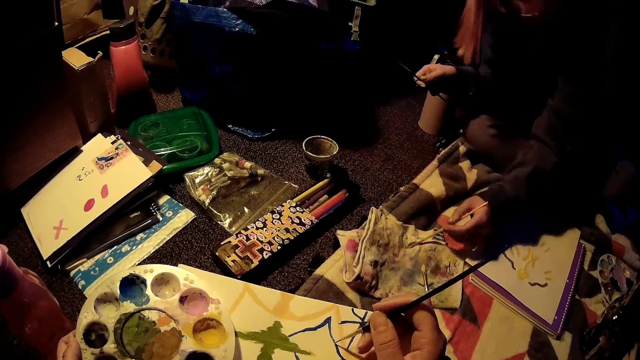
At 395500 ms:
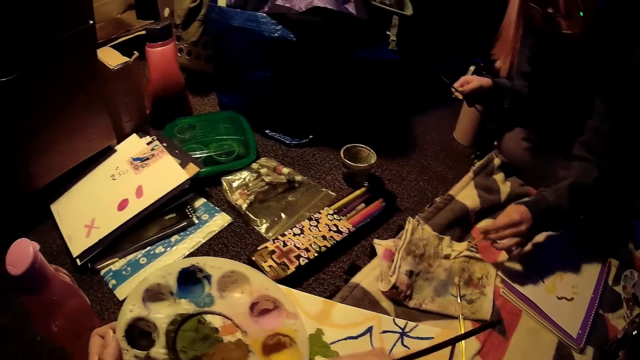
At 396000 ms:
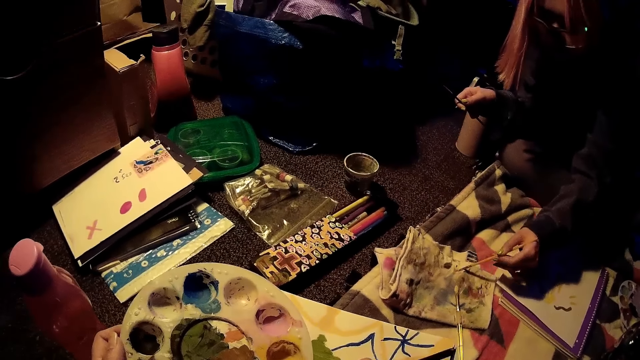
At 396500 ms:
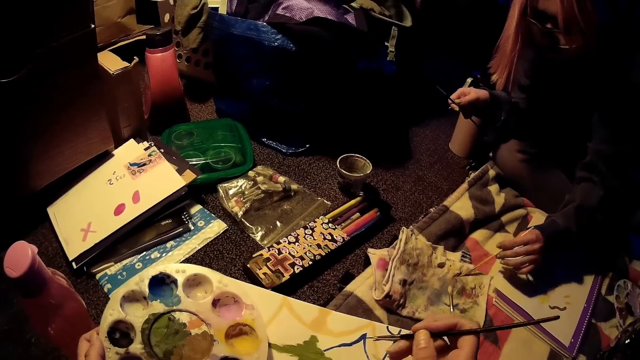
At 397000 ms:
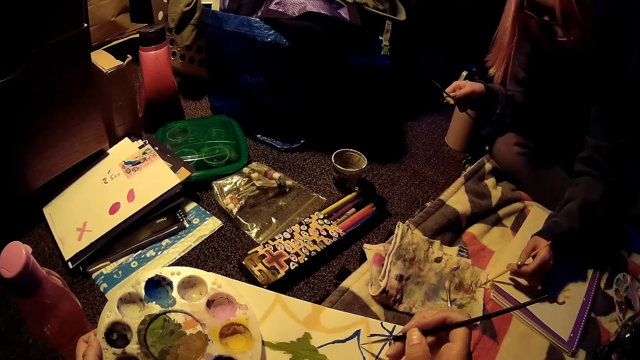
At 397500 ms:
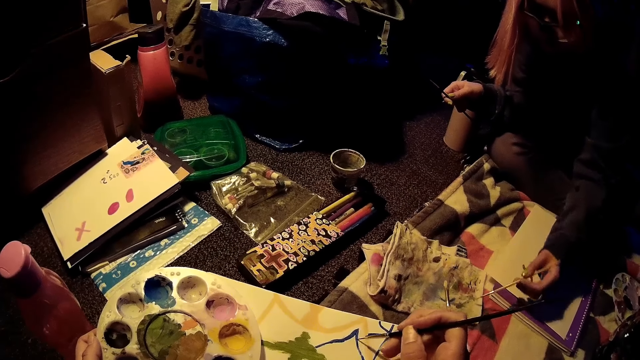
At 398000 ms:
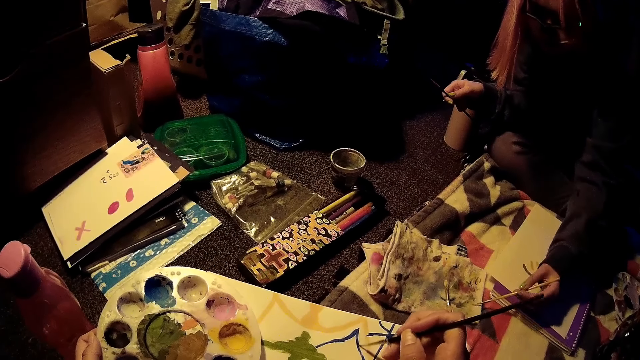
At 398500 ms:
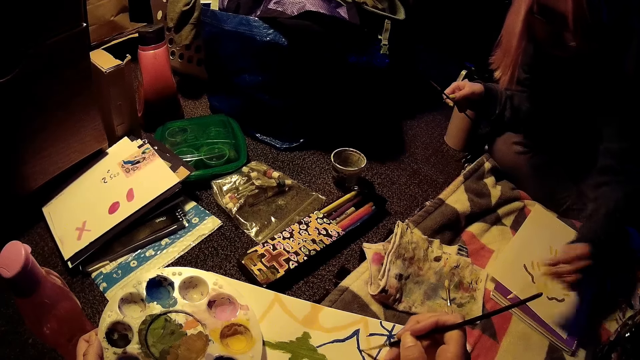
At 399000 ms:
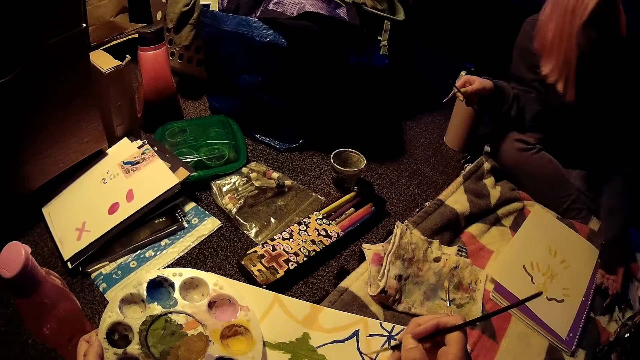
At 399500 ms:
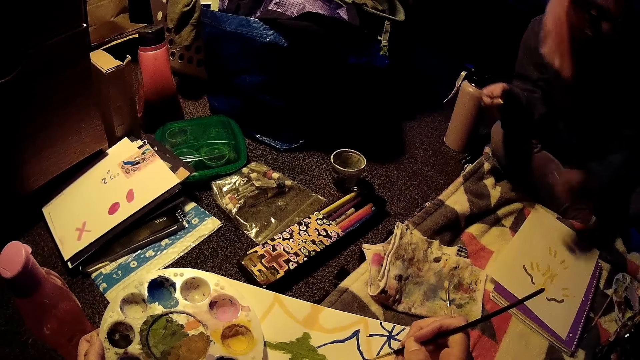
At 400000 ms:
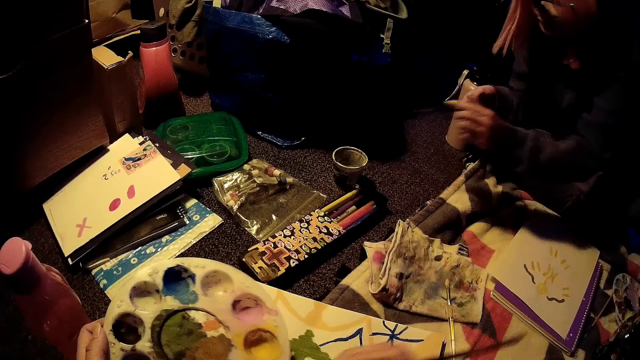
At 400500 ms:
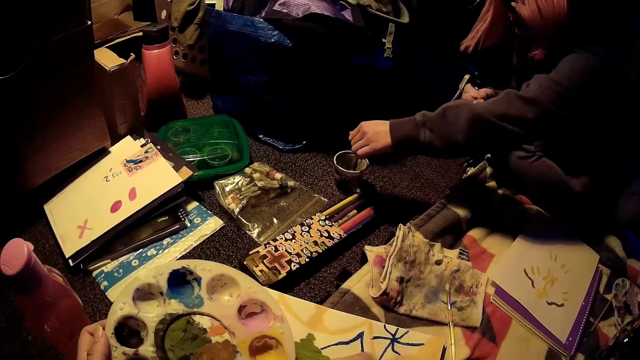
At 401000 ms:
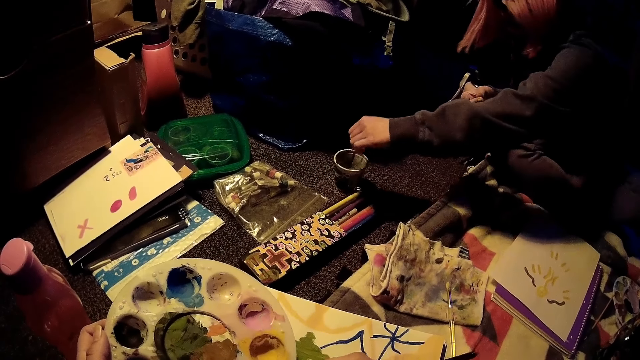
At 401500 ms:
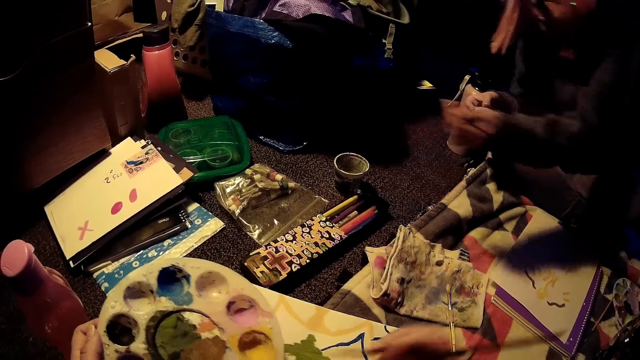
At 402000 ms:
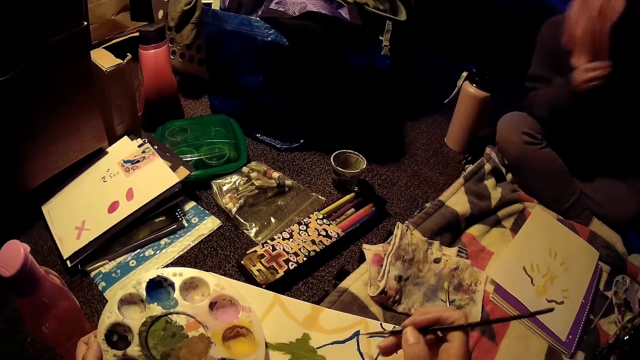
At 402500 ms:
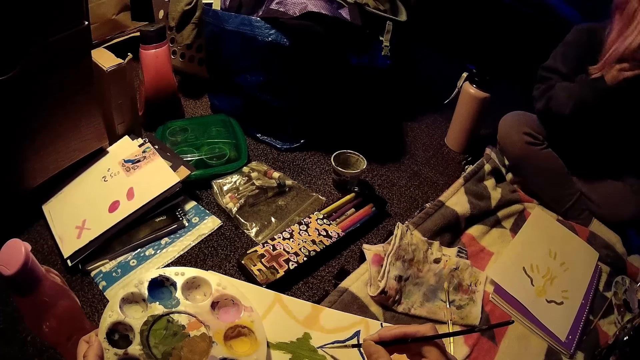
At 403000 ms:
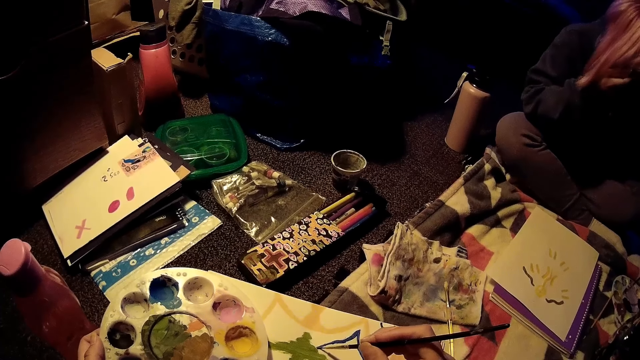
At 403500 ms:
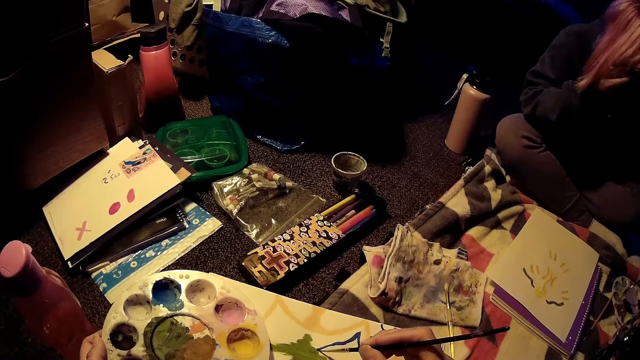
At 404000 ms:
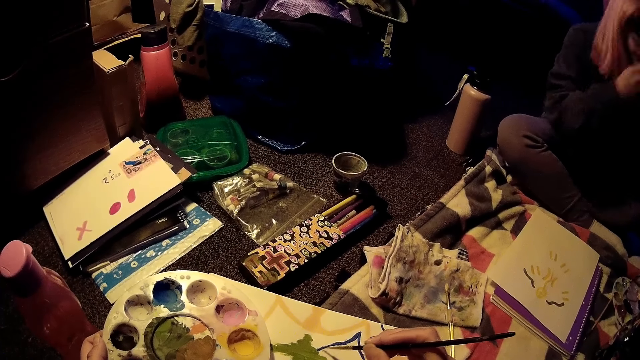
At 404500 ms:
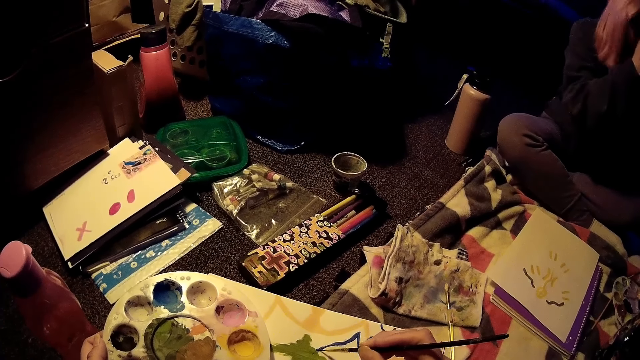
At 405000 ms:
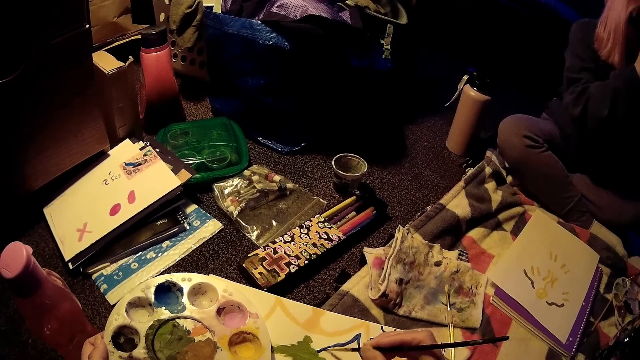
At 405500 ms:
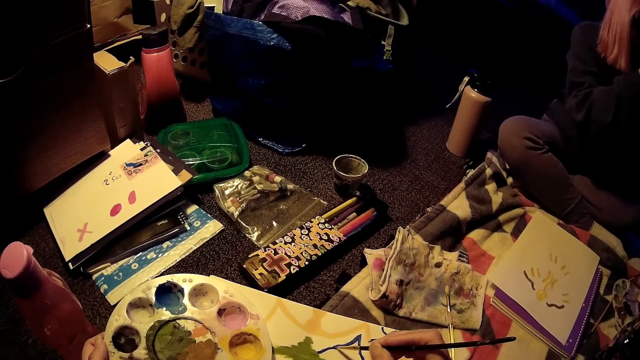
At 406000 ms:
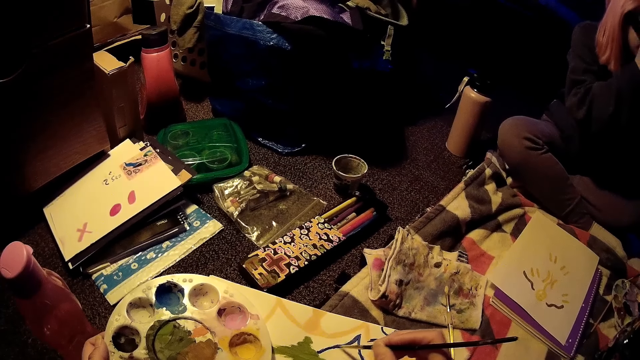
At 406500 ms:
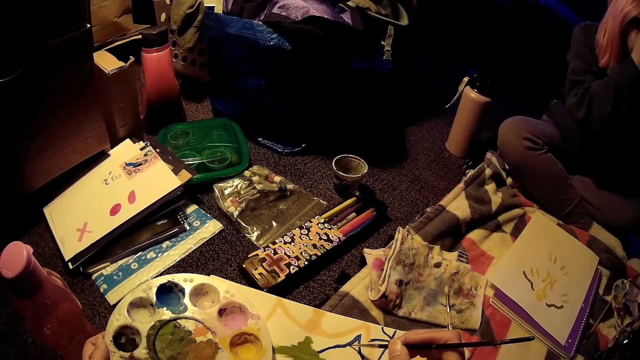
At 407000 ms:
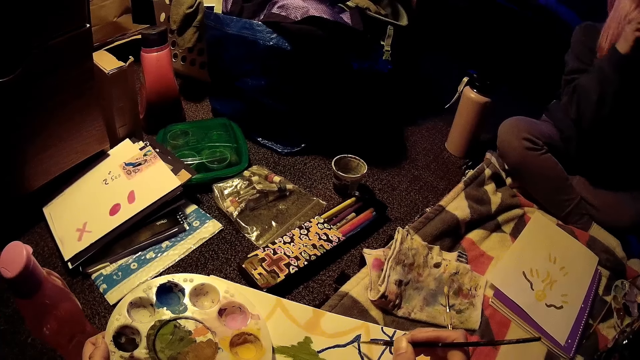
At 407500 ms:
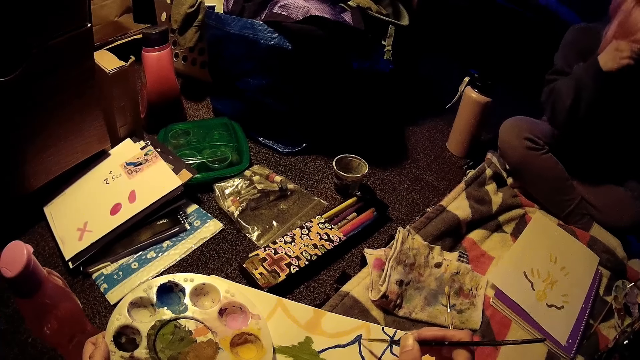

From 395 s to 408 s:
The woman dries the brush on a towel or piece of cloth on the ground with her left hand. The camera wearer paints on the paper. The woman drops the brush on the ground with her right hand. The camera wearer dips the brush in the paint tray. The woman dips the brush in a paint with her left hand. The camera wearer paints on the paper.

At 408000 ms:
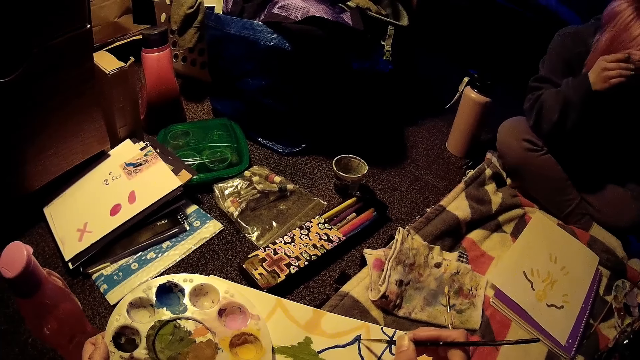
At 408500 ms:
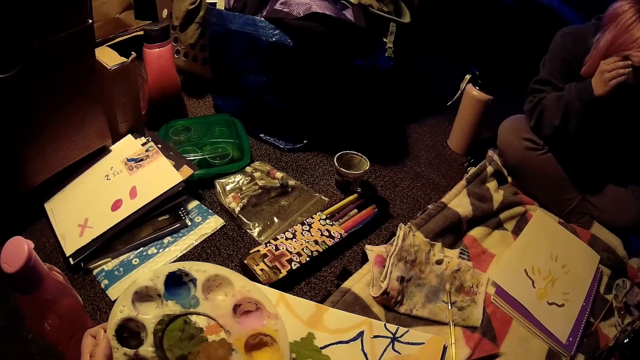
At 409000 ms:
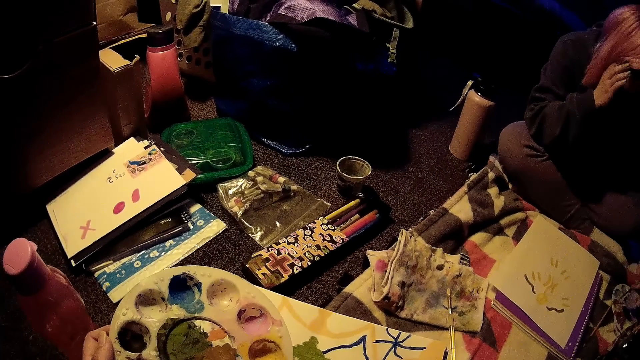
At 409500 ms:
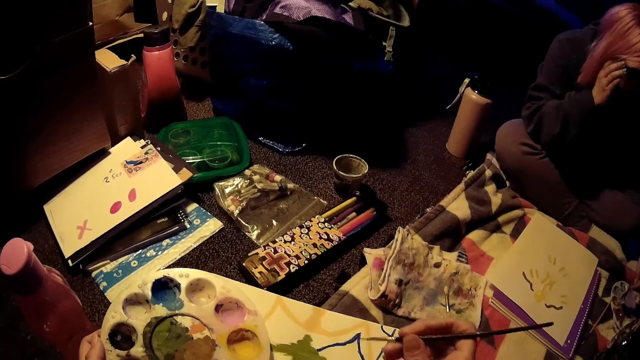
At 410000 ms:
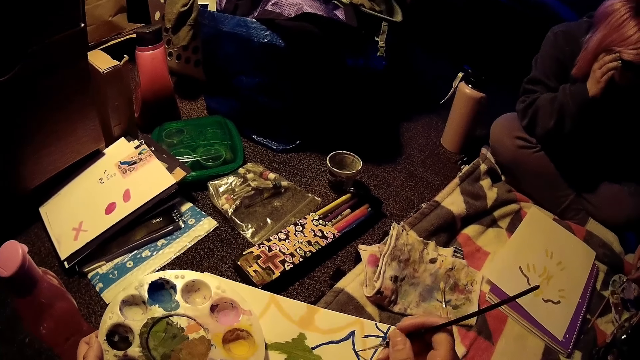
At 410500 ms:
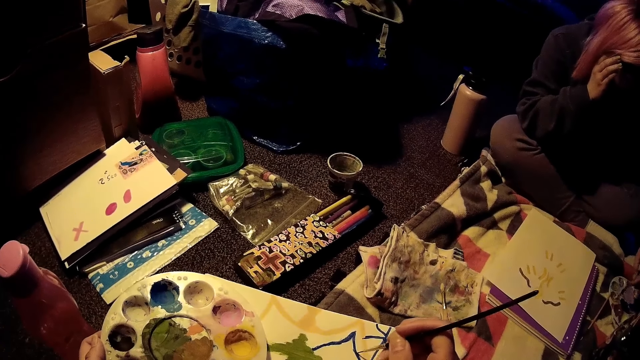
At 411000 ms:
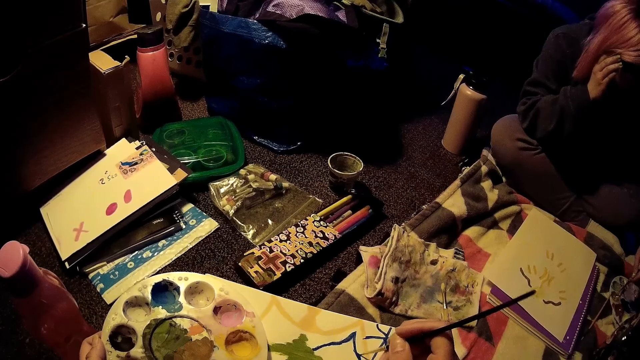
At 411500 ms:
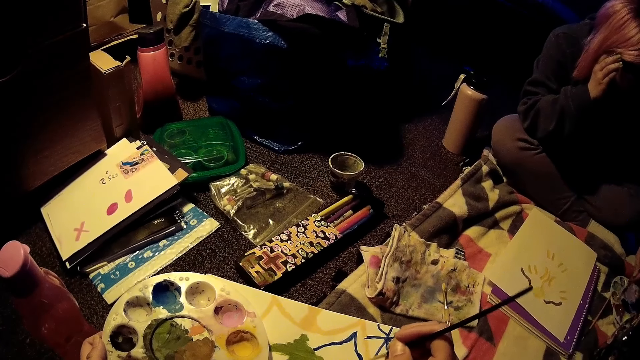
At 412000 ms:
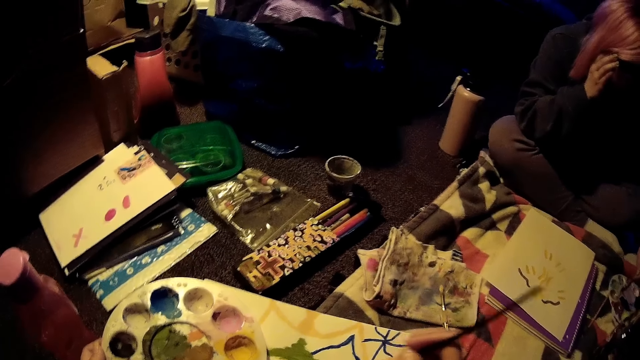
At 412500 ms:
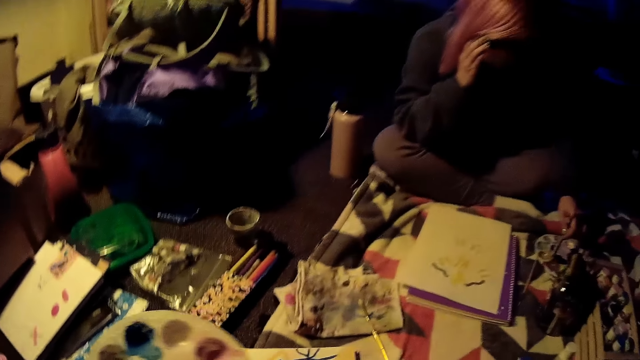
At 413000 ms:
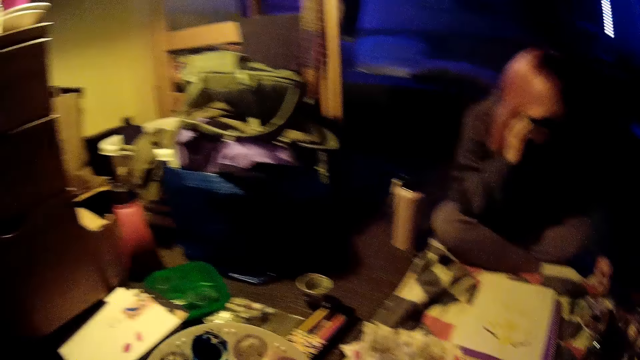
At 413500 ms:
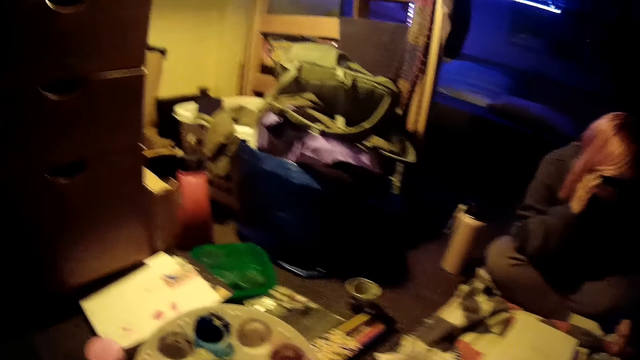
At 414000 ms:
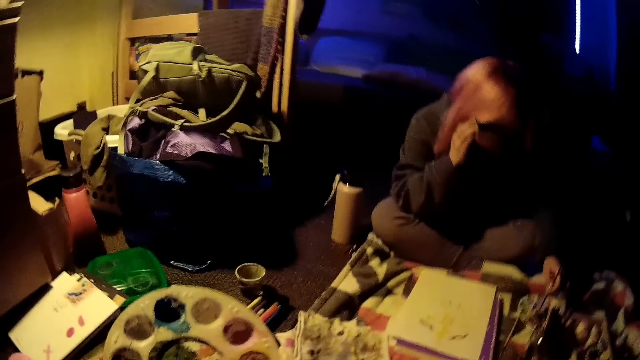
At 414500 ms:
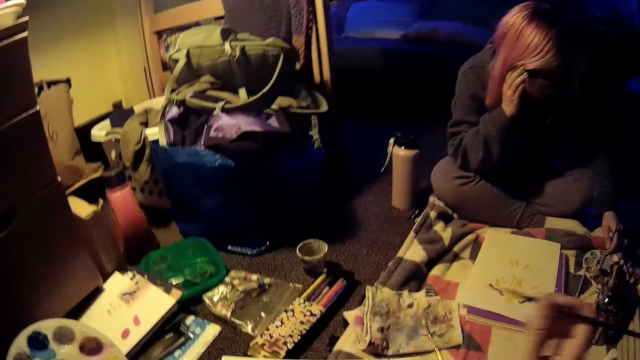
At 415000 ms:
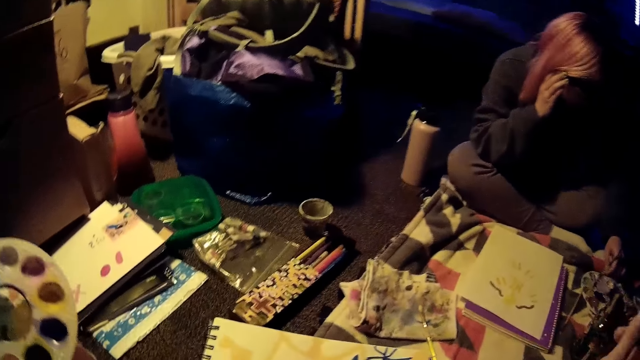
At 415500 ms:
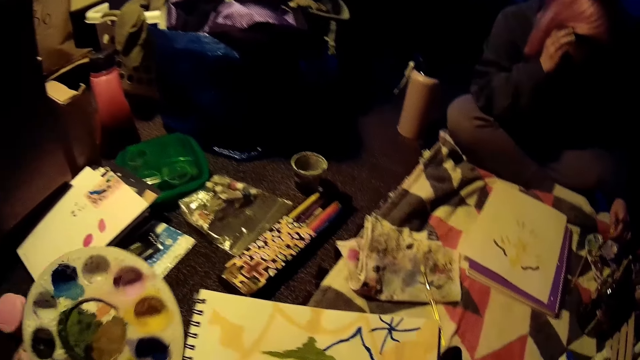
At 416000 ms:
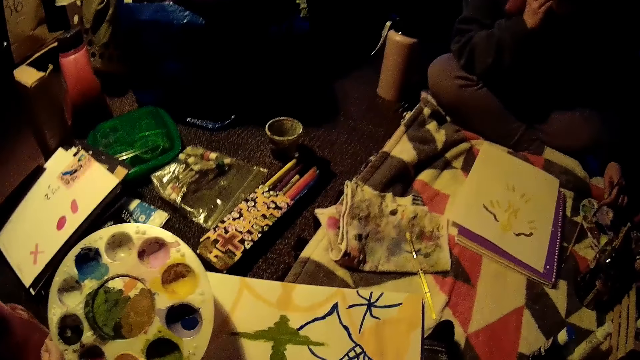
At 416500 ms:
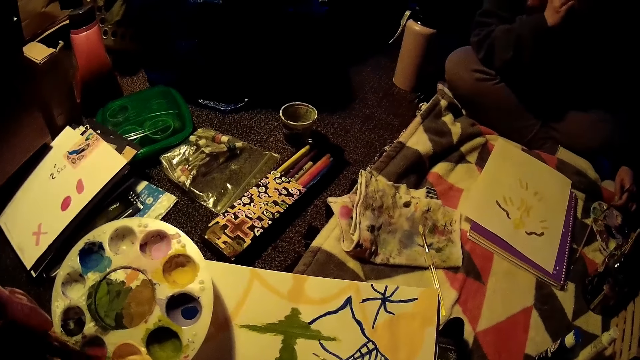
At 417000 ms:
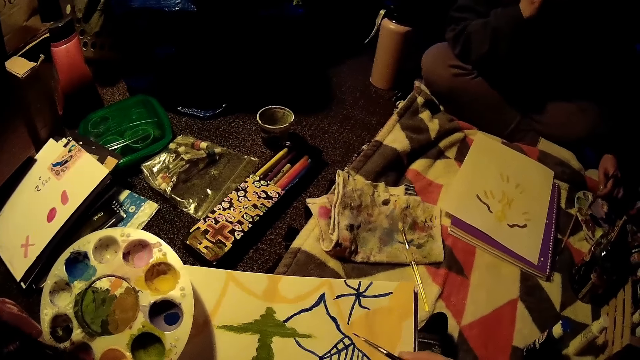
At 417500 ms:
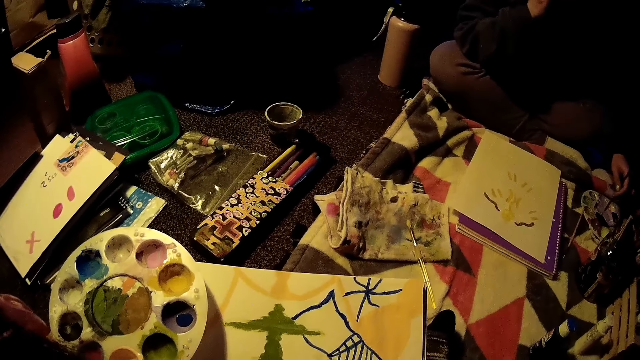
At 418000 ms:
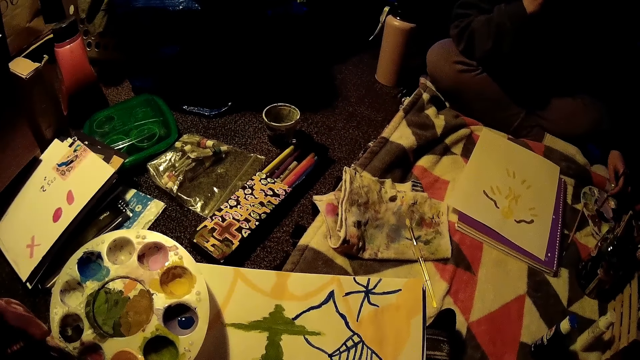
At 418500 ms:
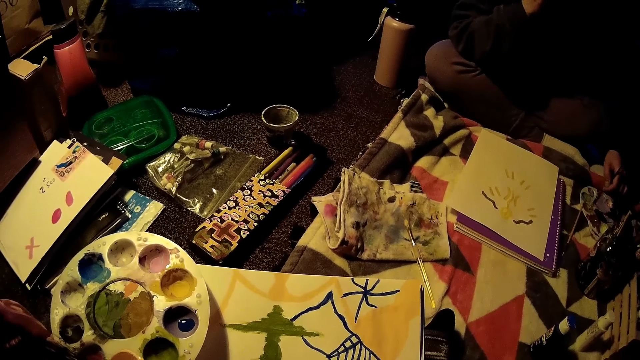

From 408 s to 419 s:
The woman dips the brush in the paint with her left hand. The camera wearer moves the paint tray and the brush. The woman dips the brush in the paint tray.
